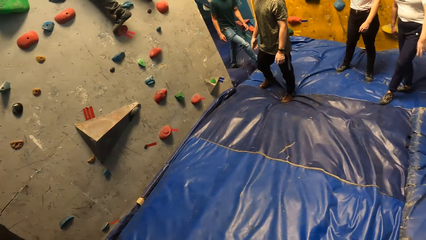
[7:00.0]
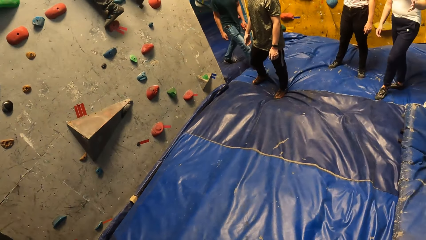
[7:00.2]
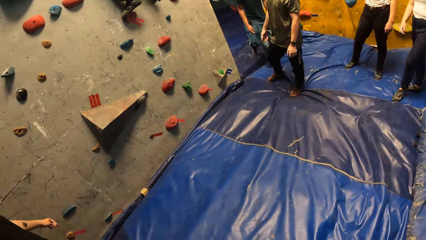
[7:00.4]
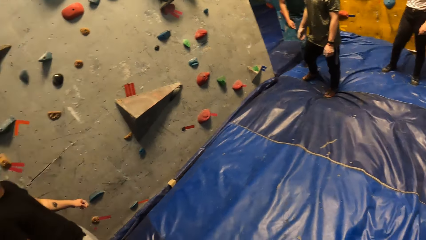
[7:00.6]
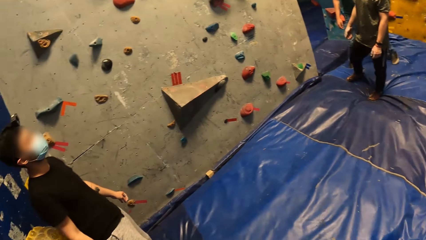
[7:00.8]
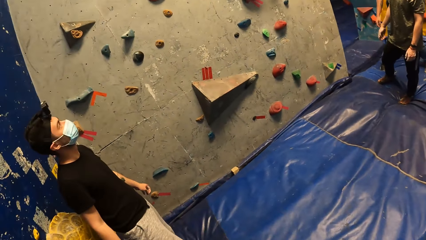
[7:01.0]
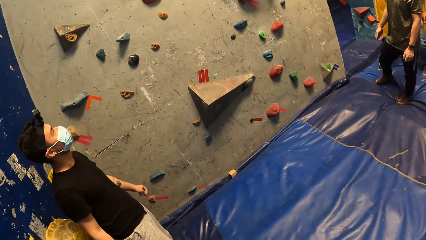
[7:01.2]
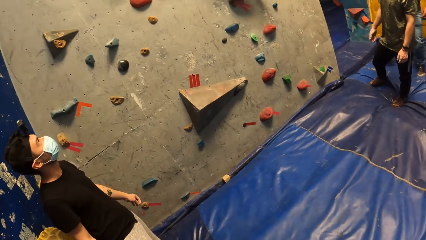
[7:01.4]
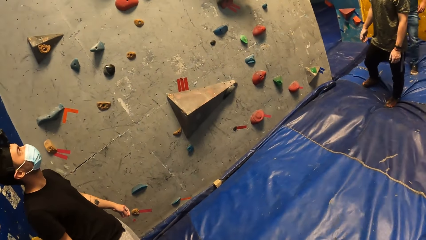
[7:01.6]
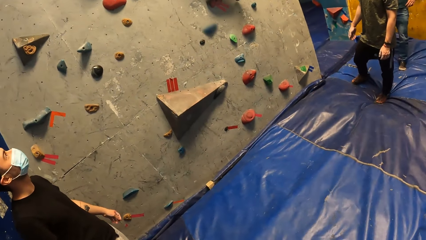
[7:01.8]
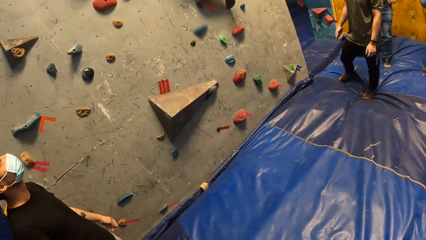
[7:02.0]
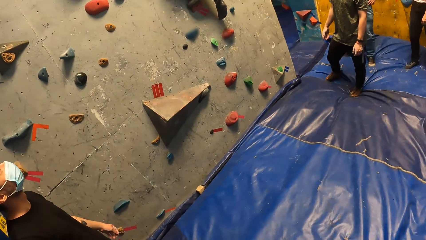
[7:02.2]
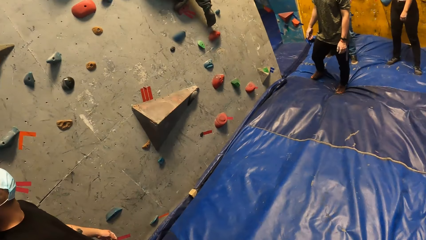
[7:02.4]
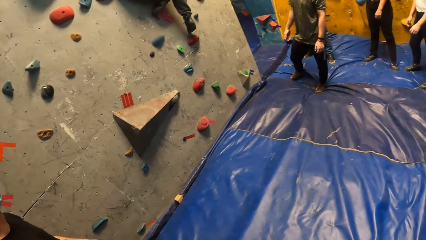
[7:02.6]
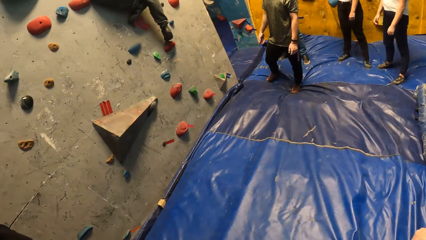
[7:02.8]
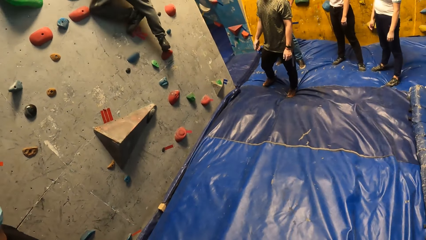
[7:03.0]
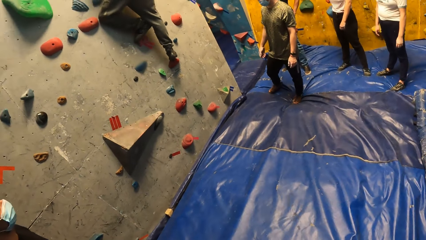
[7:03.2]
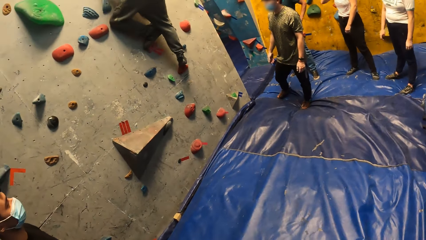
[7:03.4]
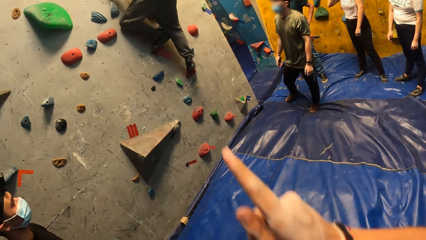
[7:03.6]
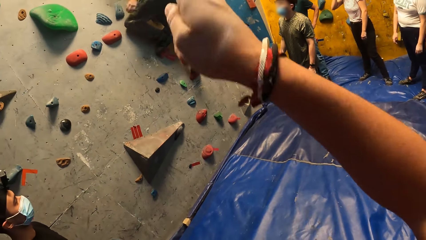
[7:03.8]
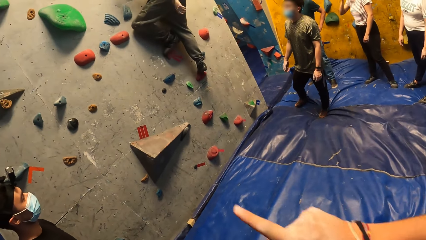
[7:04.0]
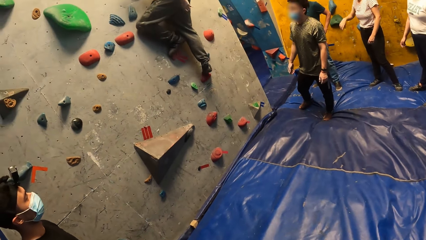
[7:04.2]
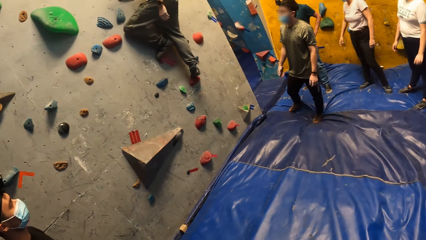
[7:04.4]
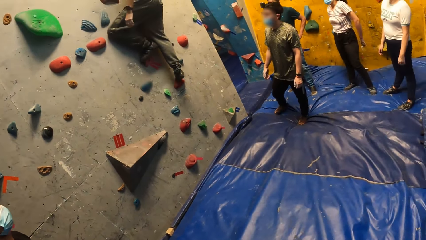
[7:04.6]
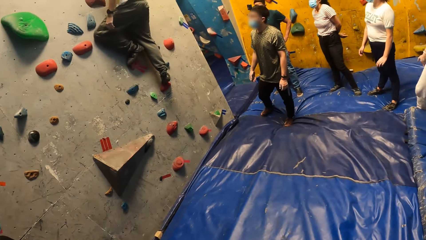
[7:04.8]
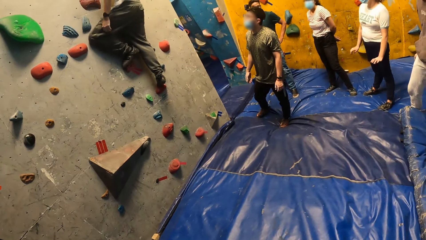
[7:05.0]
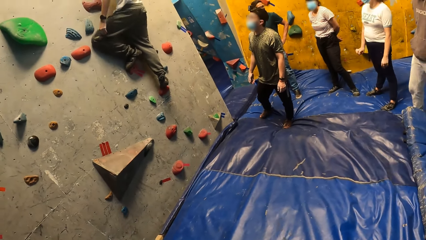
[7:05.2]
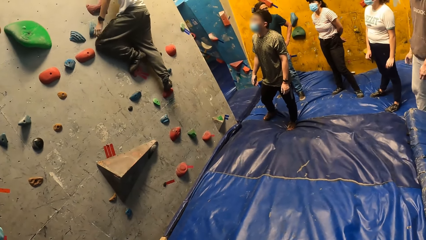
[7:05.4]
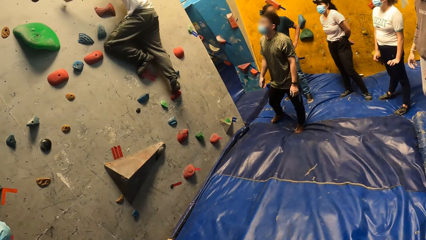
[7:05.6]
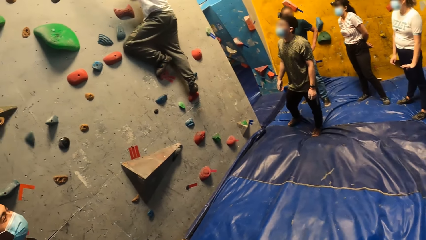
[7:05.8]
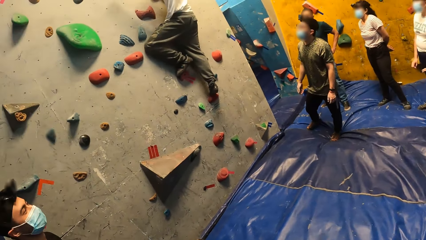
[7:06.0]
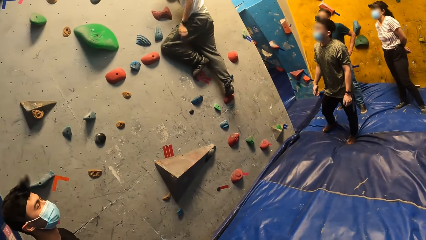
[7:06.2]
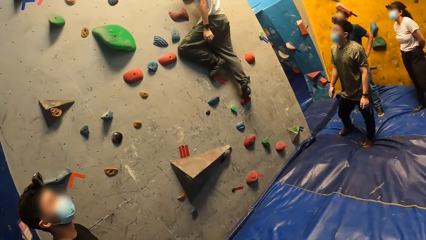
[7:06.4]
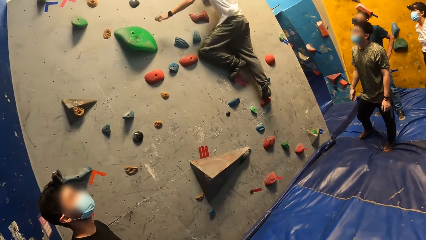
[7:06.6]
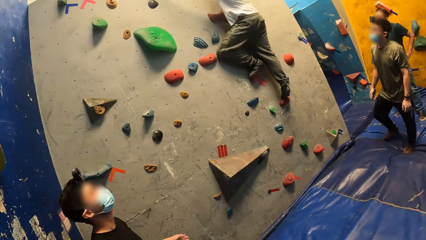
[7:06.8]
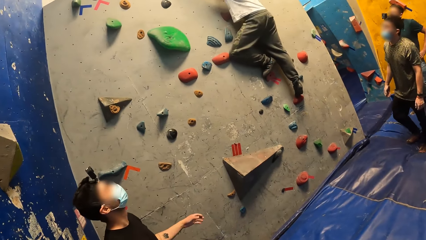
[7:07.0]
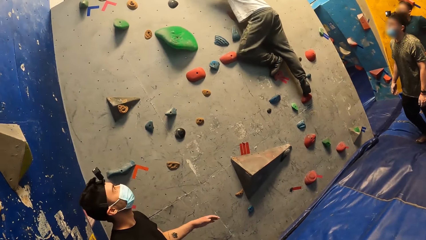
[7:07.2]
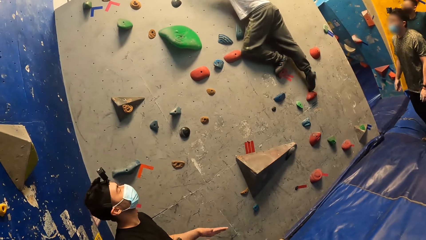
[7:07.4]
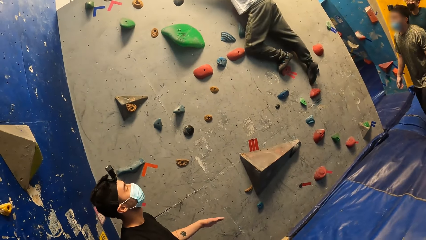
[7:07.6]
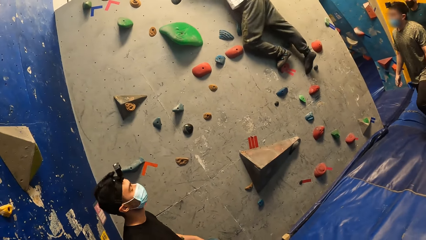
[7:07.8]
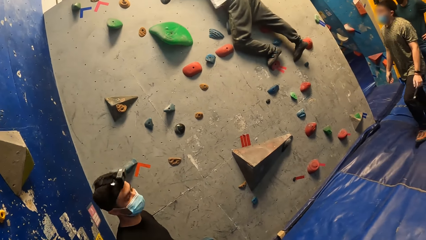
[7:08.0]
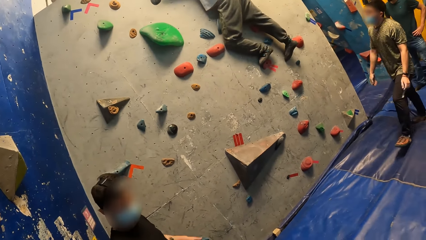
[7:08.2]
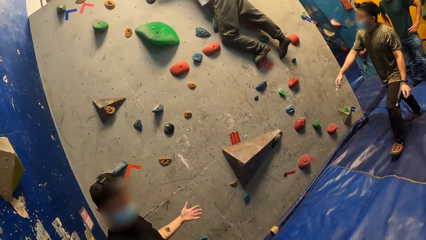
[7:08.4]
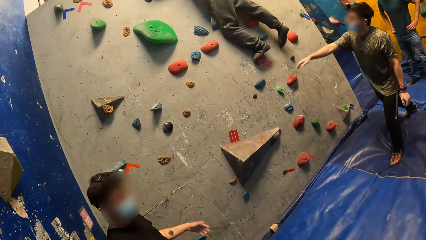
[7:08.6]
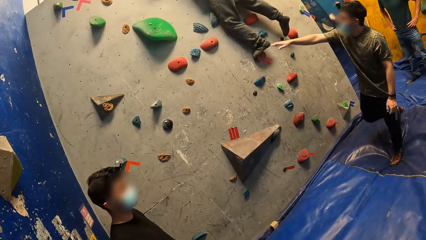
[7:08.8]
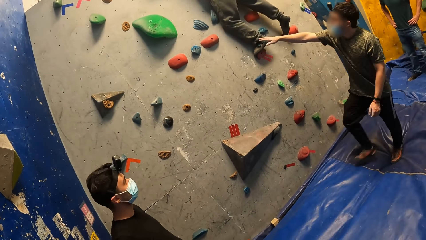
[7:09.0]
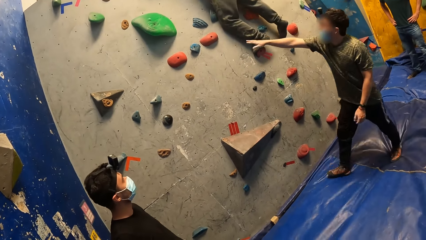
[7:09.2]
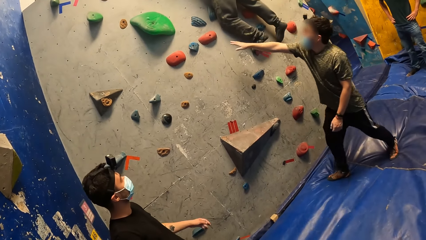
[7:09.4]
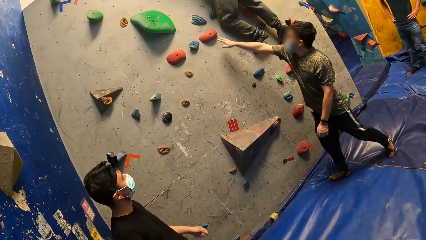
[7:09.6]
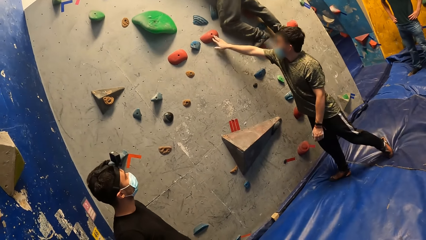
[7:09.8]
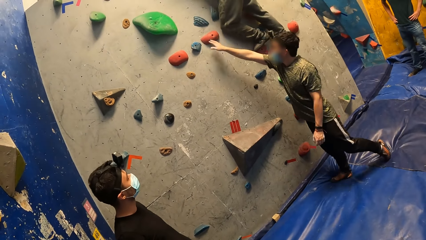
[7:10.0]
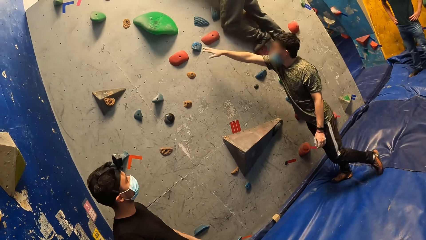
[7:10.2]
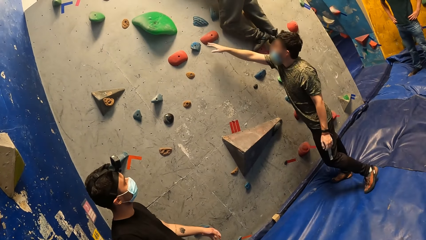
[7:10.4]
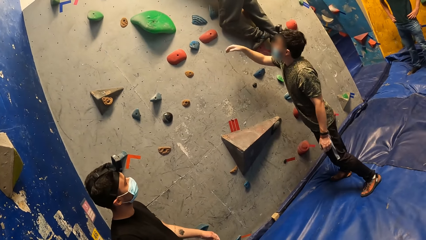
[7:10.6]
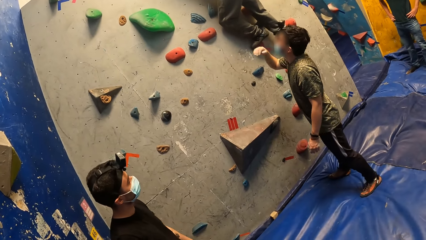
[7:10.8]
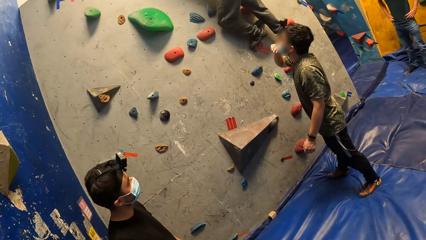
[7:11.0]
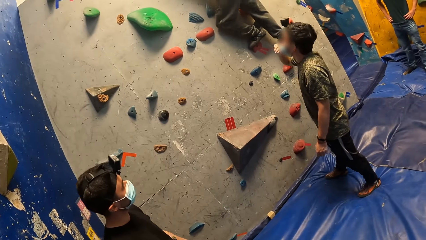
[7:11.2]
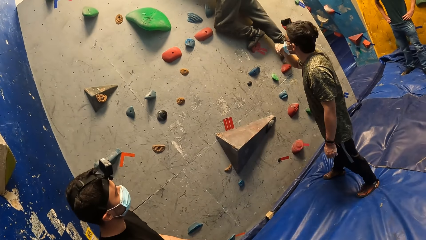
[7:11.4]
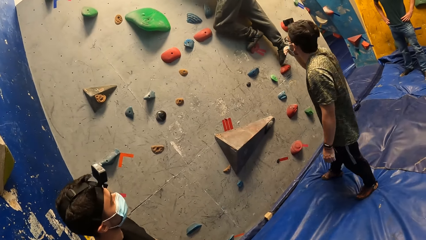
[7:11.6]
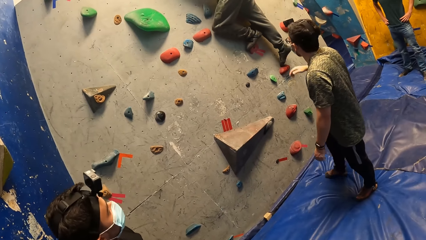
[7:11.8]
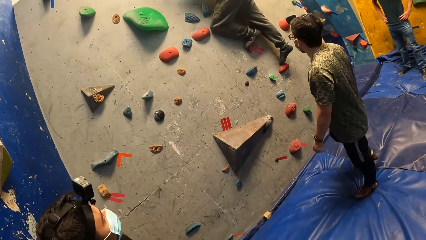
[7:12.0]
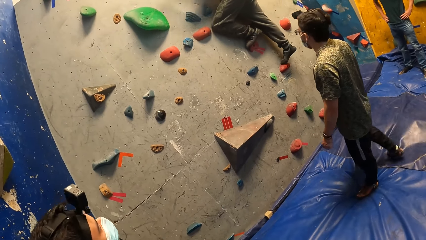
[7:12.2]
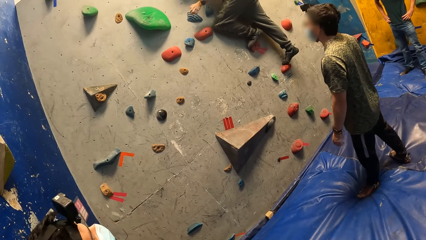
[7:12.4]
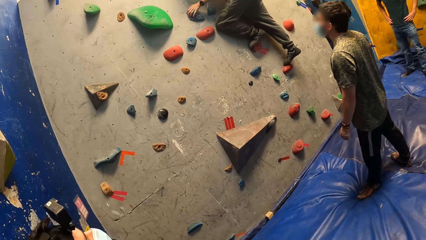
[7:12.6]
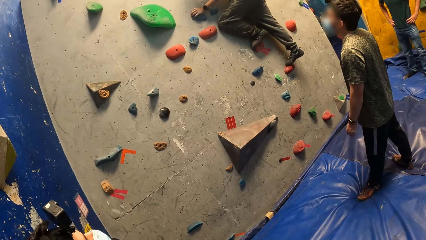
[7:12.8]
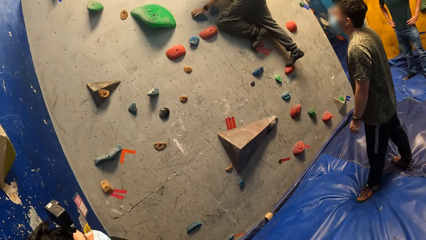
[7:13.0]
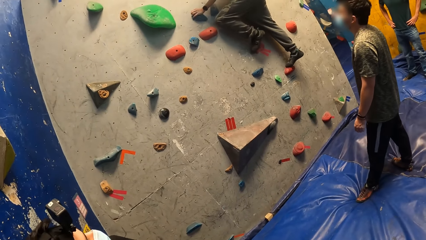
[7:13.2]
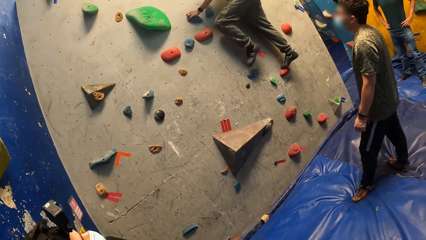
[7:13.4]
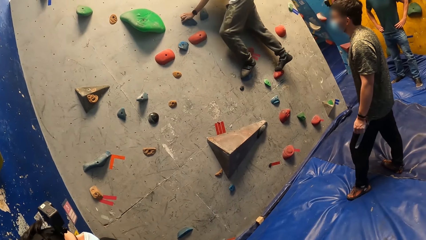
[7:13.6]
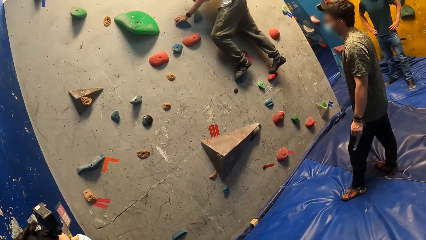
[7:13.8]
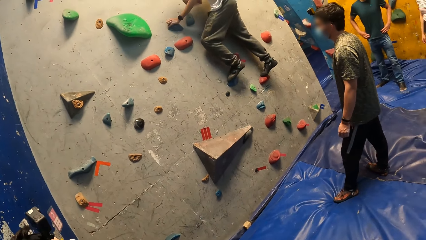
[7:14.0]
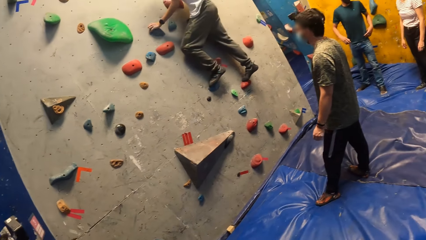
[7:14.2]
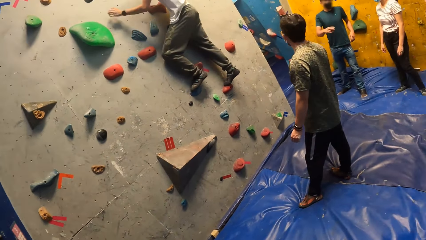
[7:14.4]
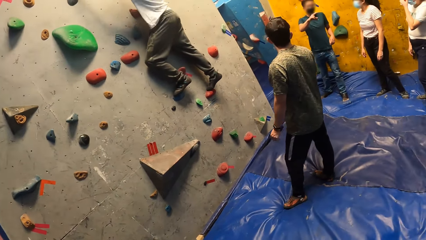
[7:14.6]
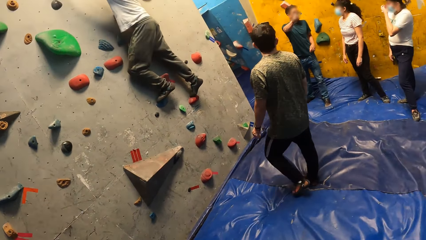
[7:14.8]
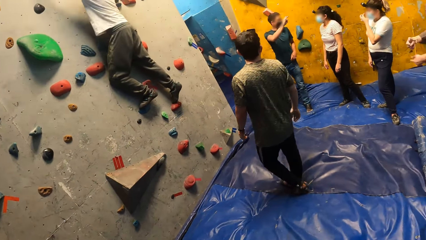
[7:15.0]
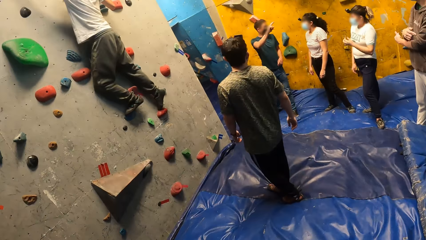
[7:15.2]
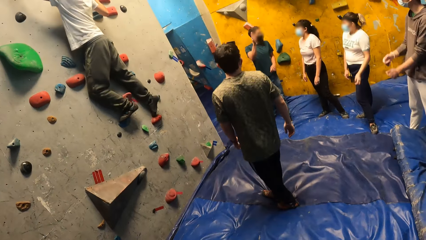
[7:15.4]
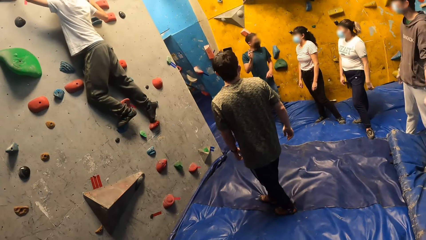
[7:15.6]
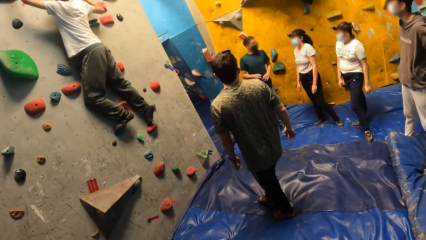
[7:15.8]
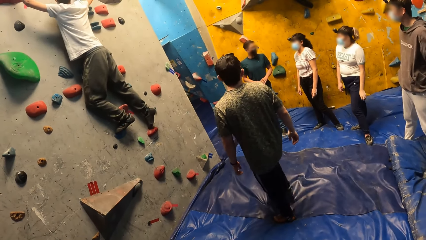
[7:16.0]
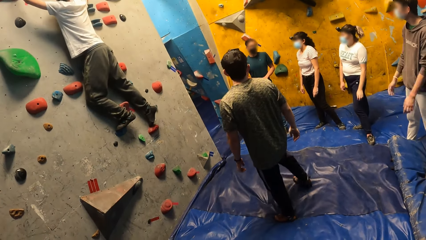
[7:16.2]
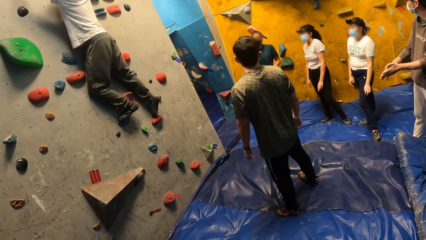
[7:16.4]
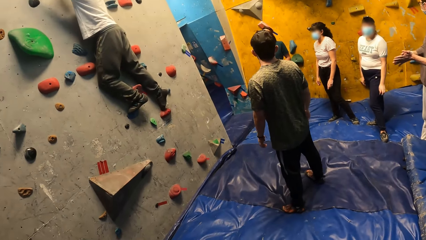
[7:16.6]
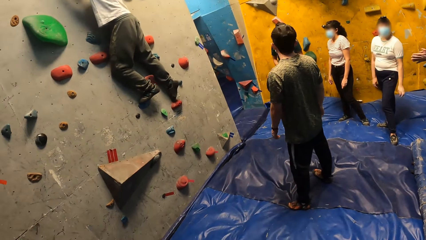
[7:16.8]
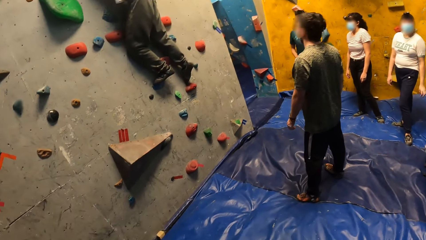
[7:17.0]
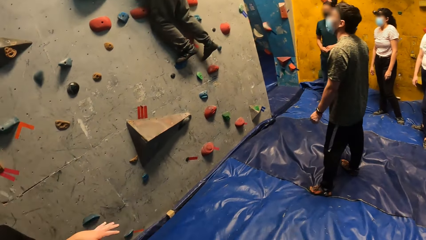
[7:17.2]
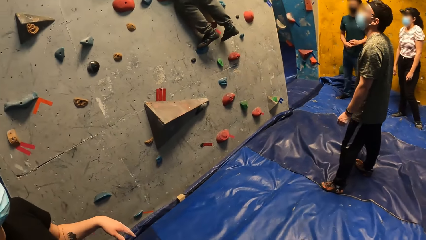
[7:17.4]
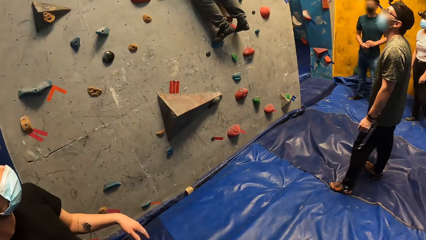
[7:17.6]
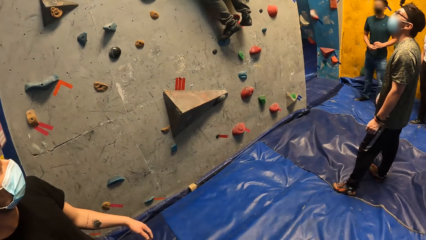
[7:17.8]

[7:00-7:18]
The camera wearer looks around in the room. They descend from the wall, sway a hand. They look around in the room. A man climbs on the rocks on the wall. Another man touches the climbing hold on the wall with his right hand. The other man touches the face. The first man descends on the wall. A third man interacts with a woman. The camera wearer looks around in the room.
